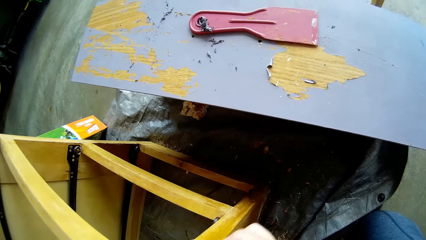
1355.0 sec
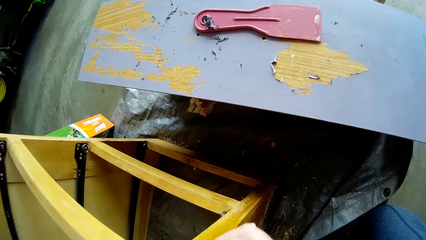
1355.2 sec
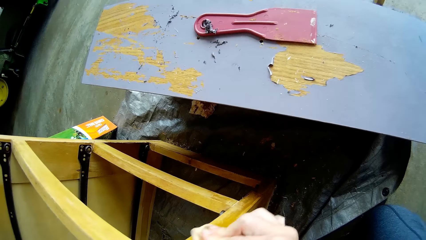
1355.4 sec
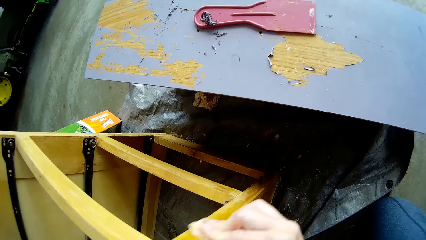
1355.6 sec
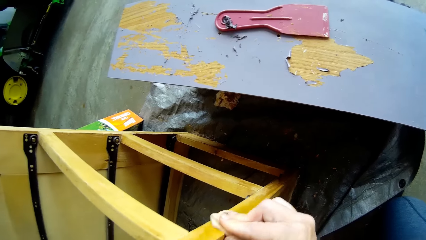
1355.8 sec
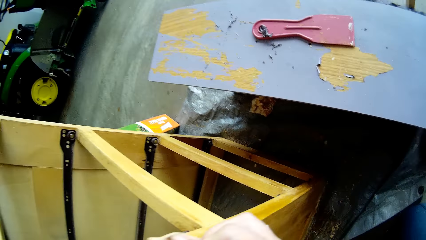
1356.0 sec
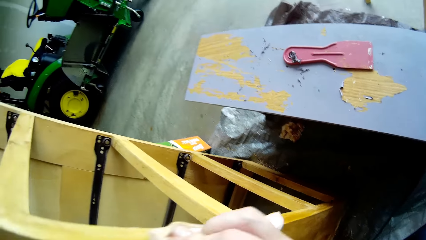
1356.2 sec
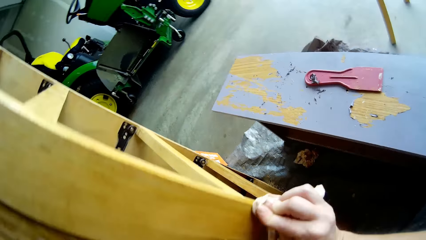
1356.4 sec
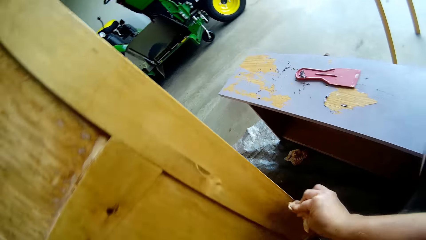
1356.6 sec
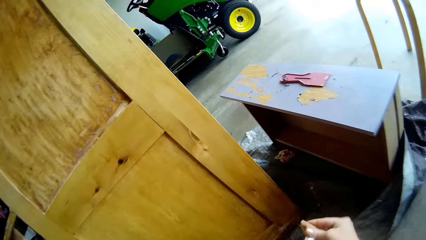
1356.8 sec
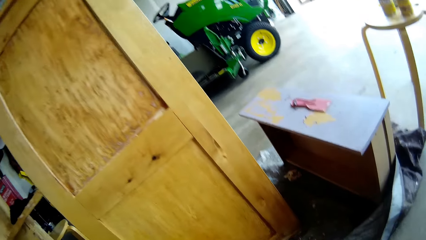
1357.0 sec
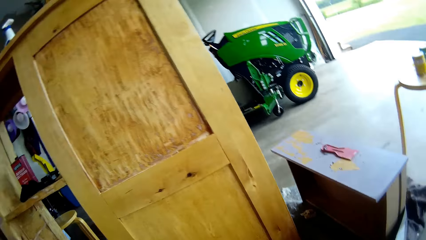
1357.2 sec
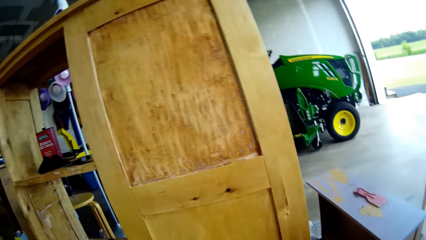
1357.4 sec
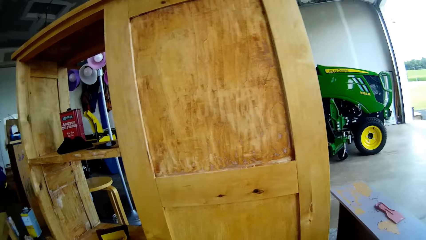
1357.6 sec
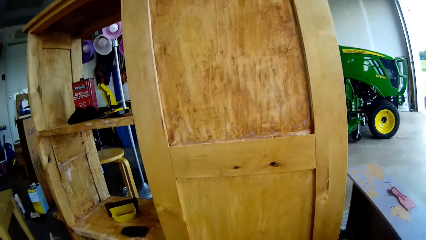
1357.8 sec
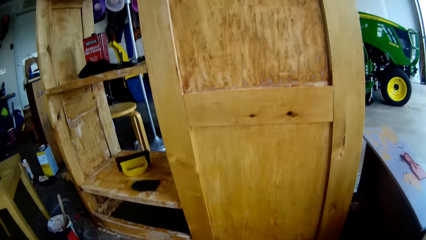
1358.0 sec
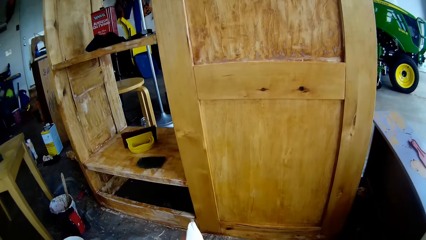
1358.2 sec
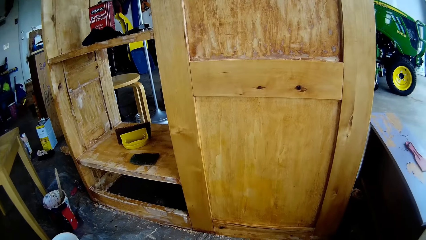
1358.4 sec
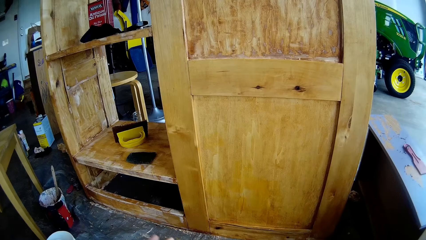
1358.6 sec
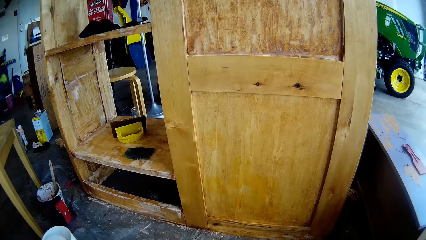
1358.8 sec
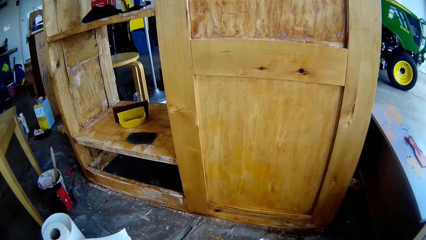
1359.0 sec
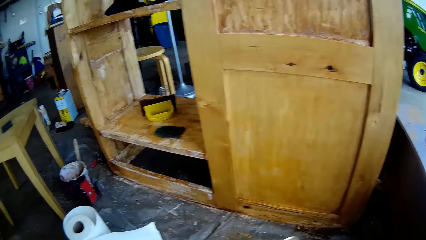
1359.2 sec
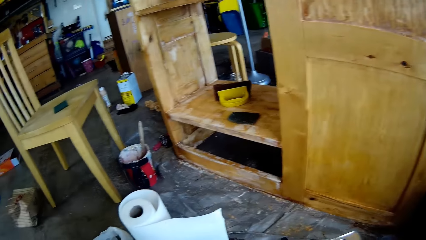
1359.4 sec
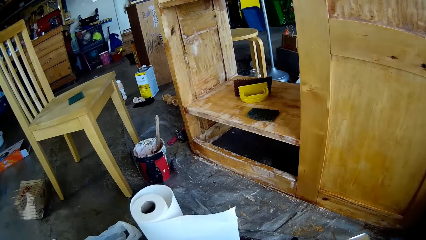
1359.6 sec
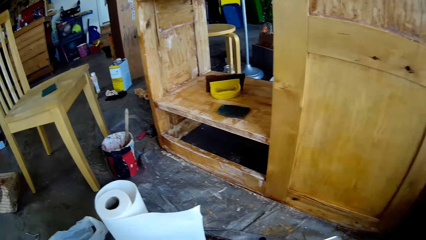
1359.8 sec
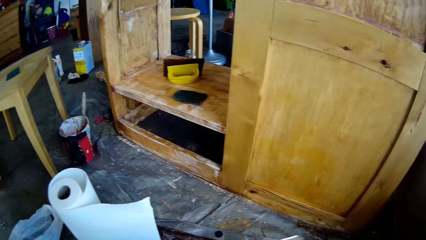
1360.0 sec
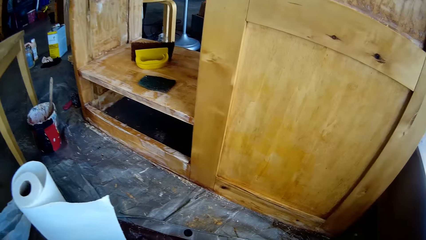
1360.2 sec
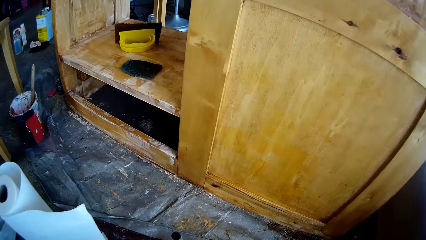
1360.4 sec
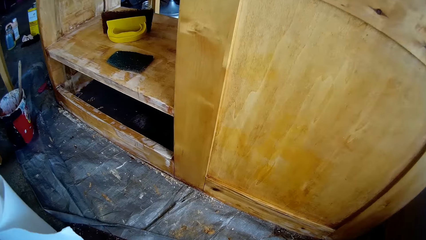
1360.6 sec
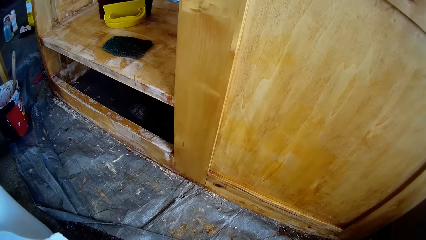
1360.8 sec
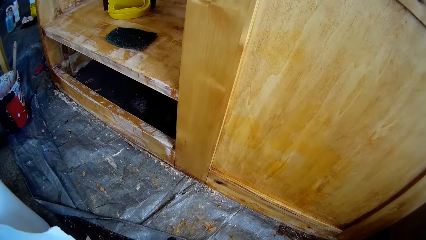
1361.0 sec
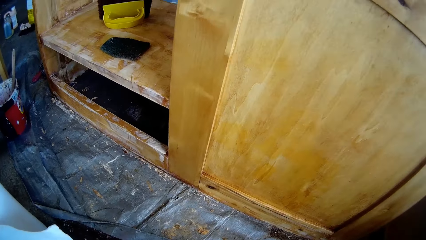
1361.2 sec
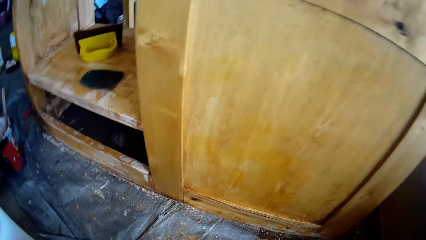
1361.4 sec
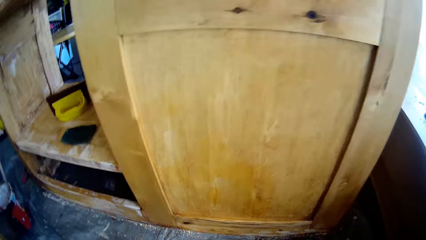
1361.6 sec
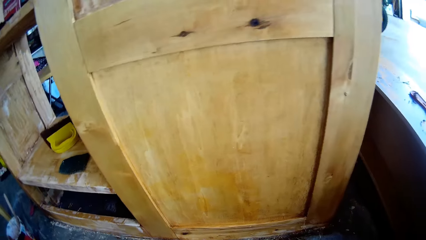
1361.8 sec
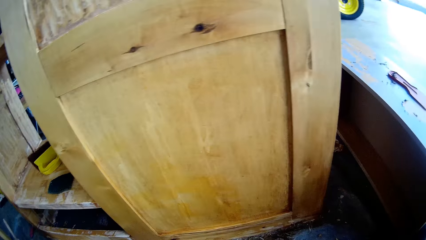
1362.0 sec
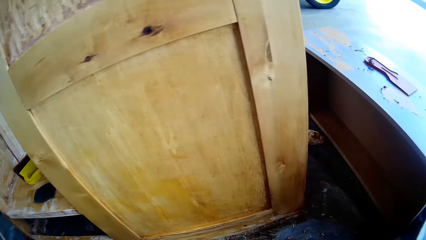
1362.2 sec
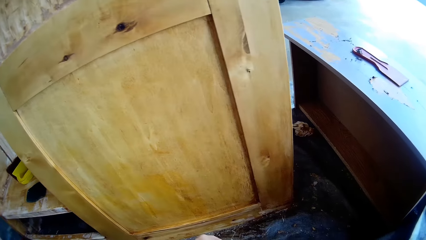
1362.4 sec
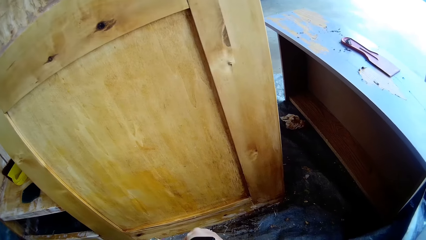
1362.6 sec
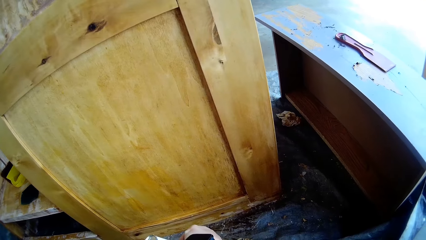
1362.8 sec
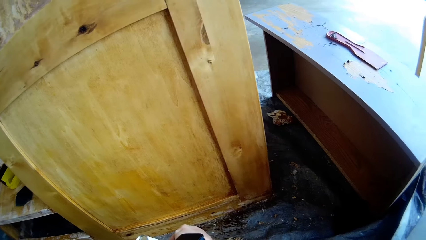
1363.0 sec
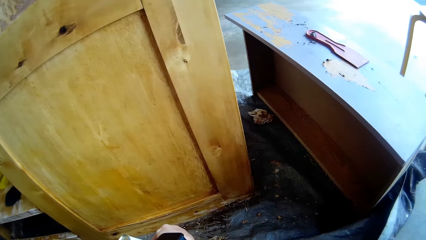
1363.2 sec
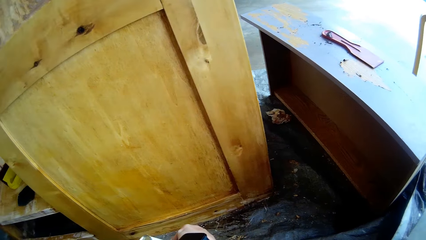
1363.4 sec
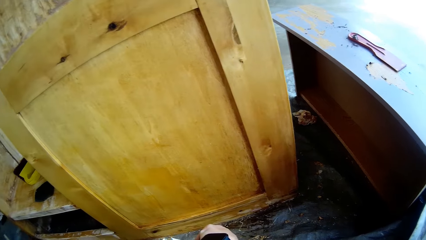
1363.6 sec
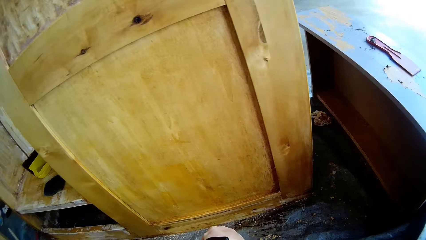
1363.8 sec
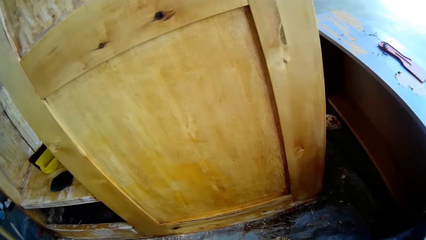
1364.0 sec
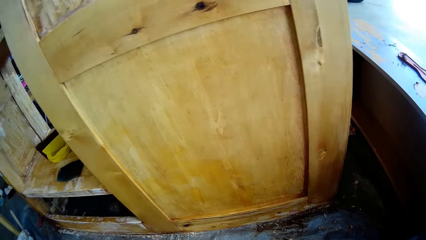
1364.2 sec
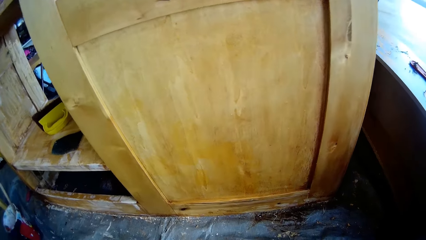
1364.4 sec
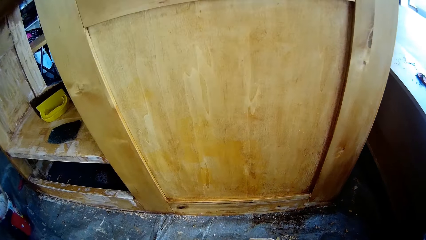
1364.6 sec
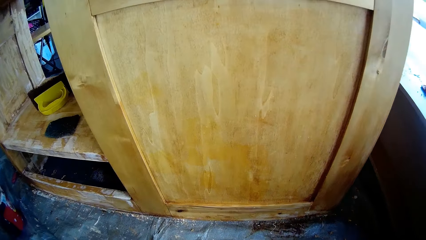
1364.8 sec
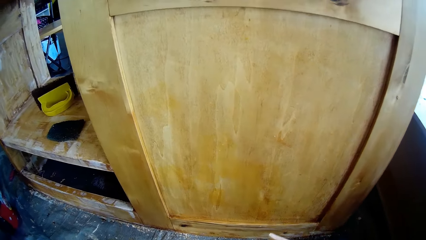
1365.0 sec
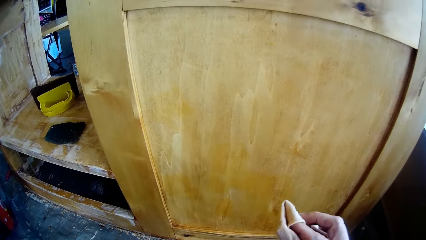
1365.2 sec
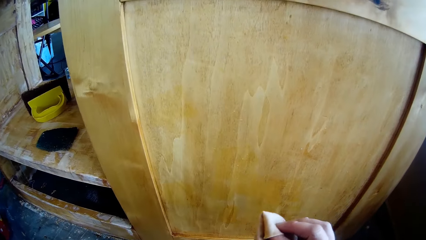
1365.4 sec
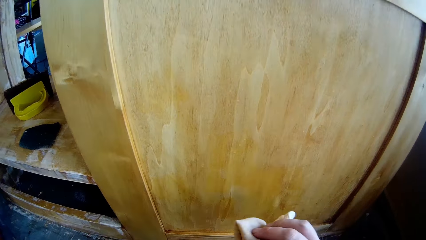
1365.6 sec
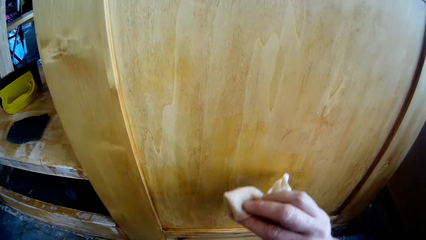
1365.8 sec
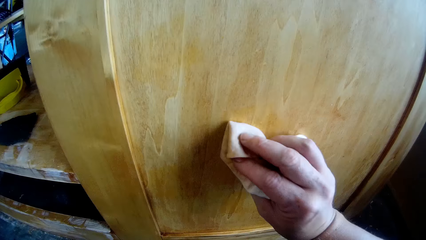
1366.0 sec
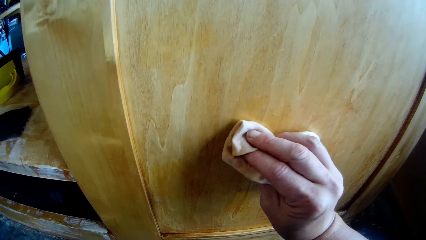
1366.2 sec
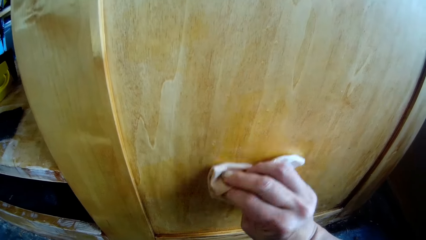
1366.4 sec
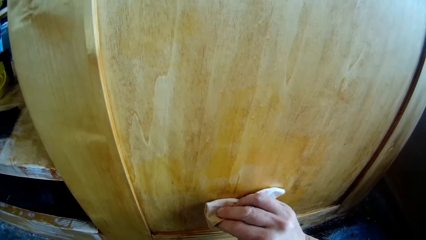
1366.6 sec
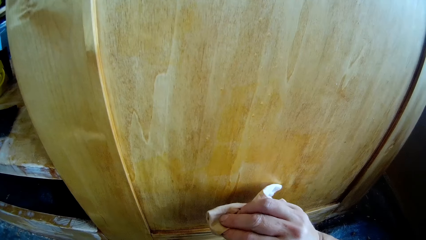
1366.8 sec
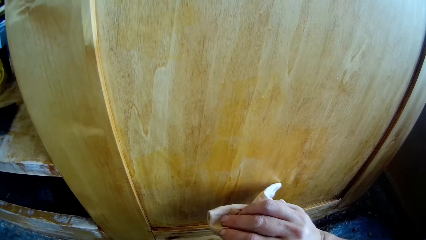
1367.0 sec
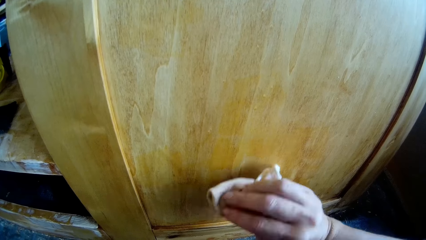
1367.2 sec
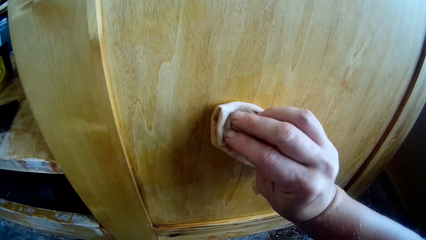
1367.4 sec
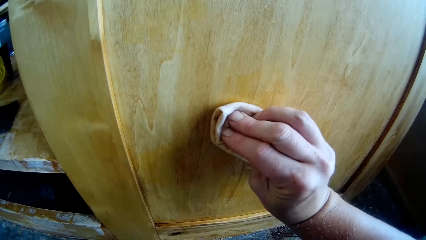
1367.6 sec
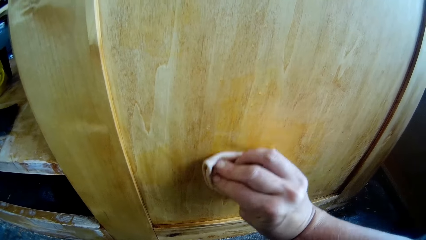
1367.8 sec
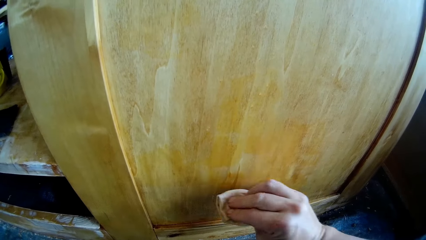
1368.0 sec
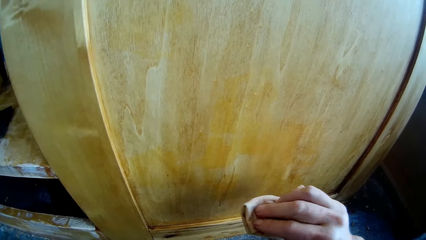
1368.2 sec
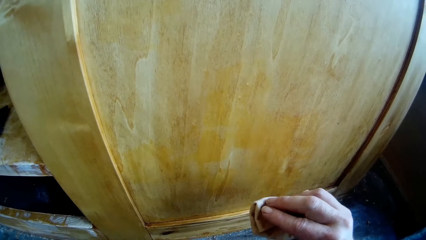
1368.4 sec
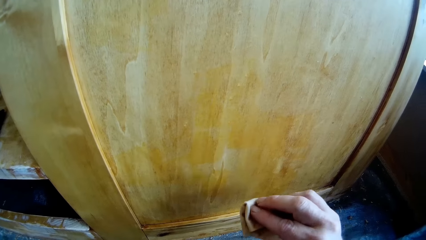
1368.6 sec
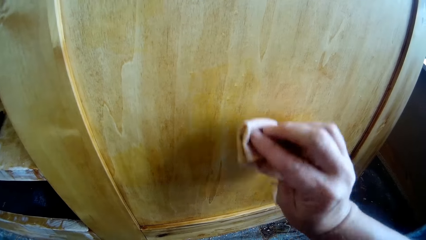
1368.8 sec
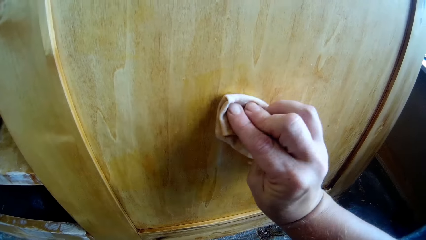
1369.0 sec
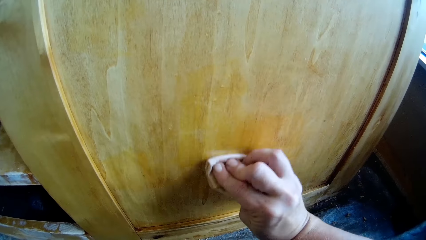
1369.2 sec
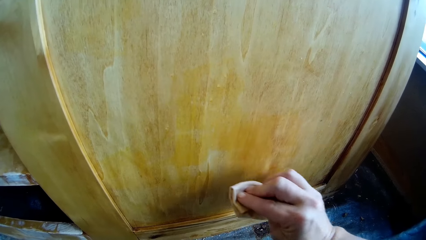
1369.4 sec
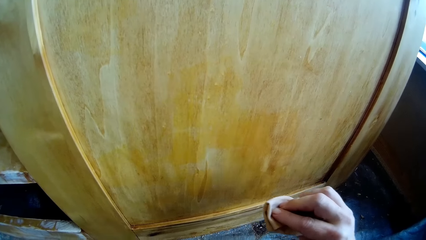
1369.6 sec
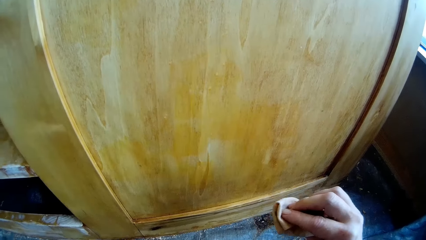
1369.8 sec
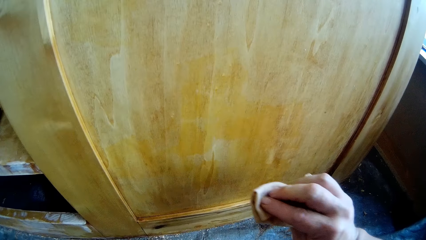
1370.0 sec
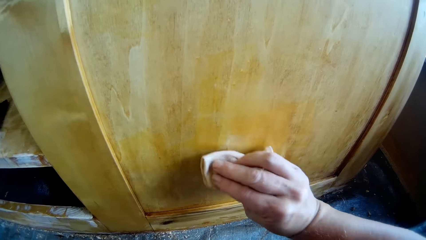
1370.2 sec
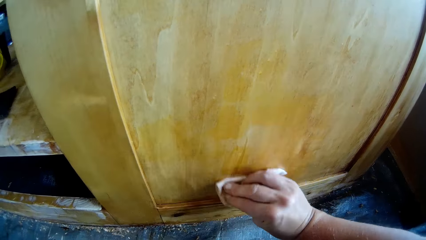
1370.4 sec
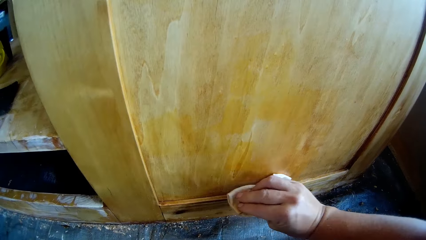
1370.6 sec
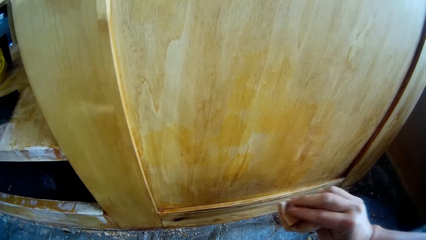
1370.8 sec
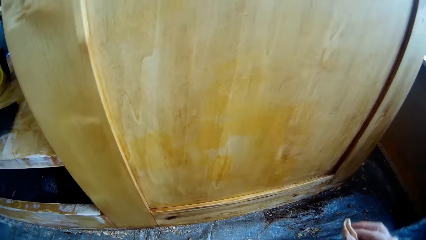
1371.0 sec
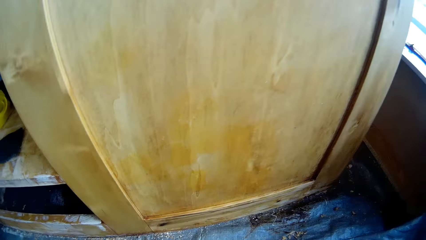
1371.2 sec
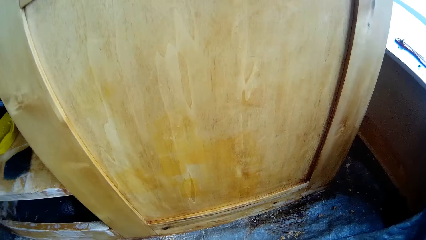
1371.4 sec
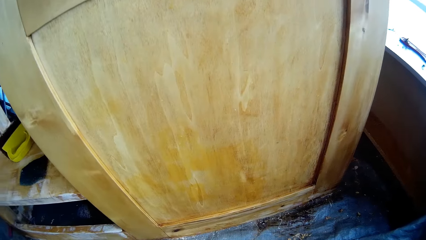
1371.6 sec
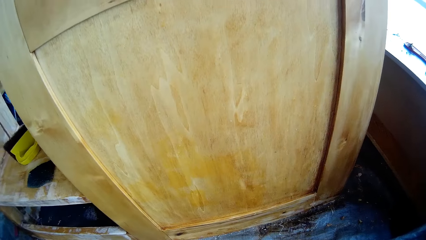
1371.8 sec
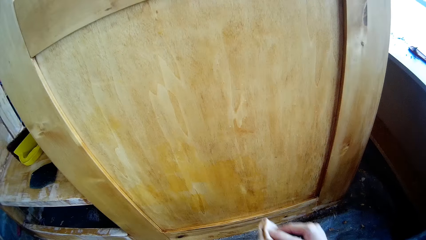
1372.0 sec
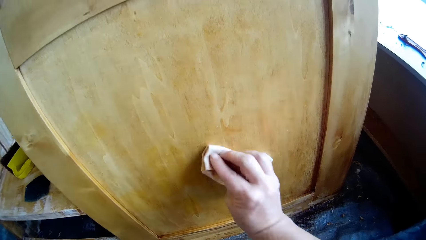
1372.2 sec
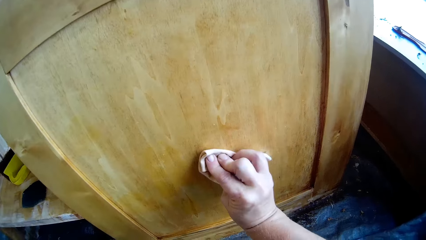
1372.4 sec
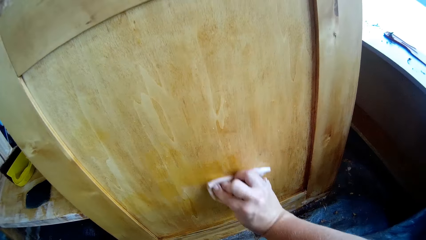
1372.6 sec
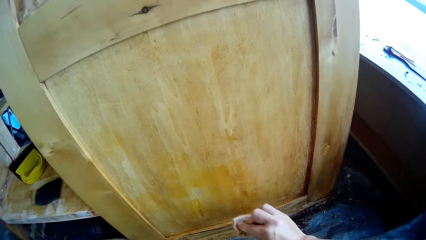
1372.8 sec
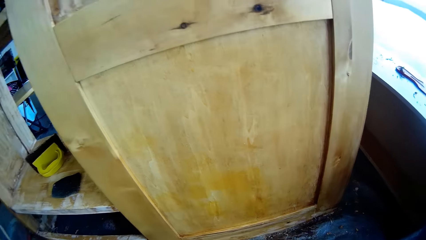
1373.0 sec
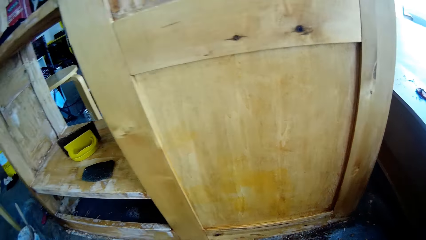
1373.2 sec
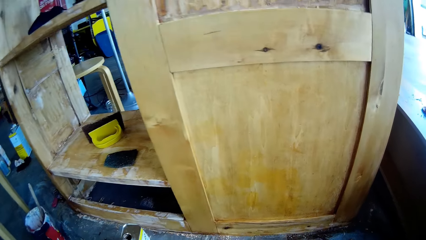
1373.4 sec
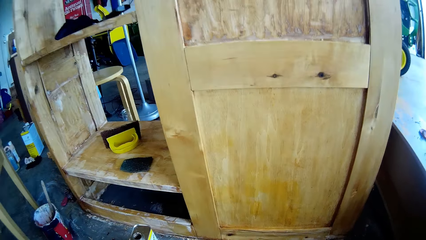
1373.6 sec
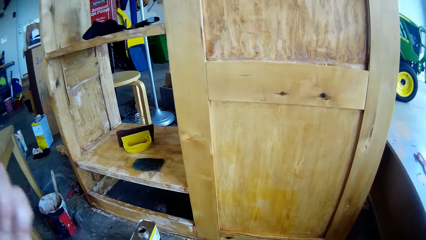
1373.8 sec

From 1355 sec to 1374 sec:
The camera wearer removes the hand from the cupboard. They unfold the cloth. They fold the cloth on the hand. They pour mineral spirits on the cloth. They wipe the wooden cupboard with the tissue paper or cloth. They stop. They wipe the cupboard with the cloth. They stop.
